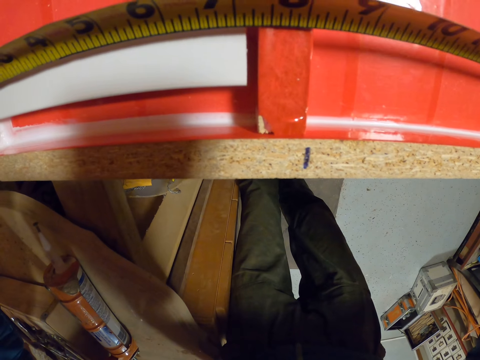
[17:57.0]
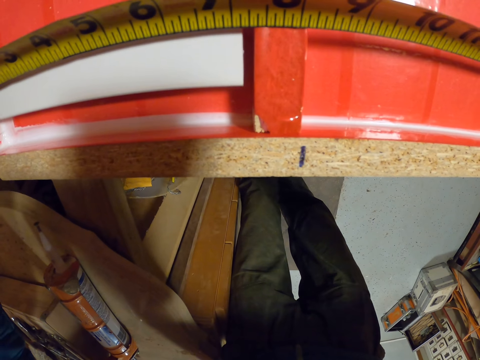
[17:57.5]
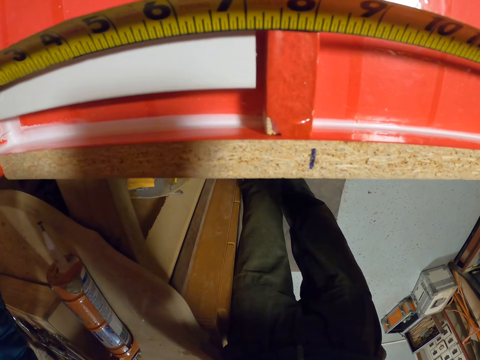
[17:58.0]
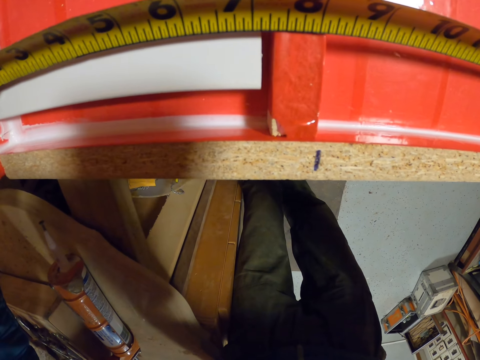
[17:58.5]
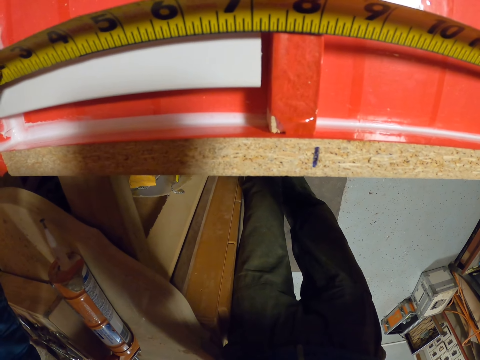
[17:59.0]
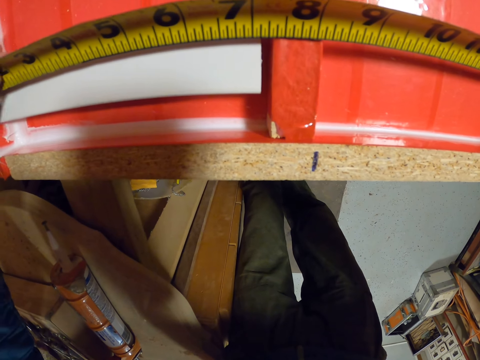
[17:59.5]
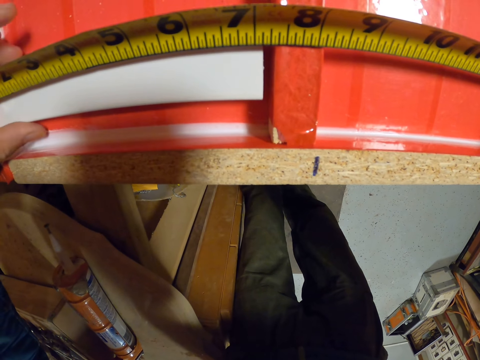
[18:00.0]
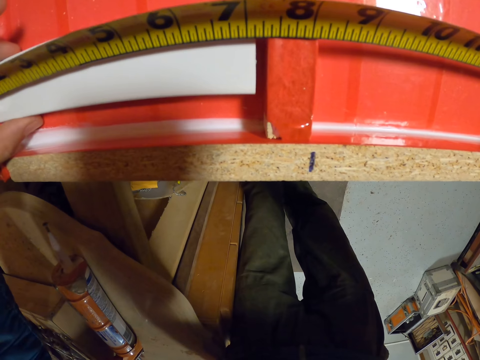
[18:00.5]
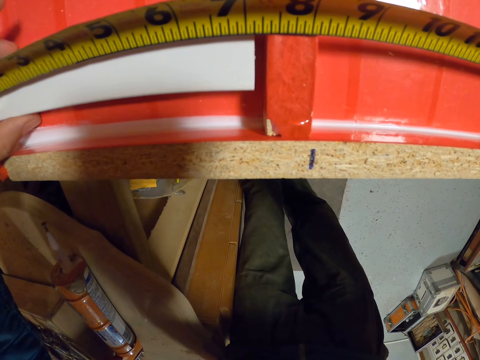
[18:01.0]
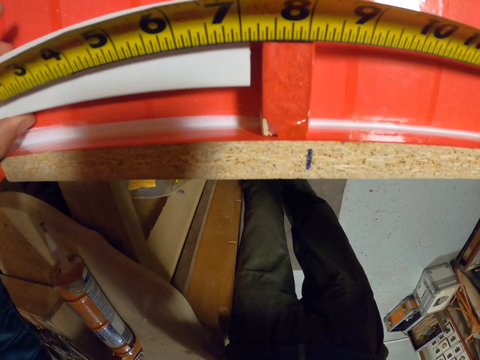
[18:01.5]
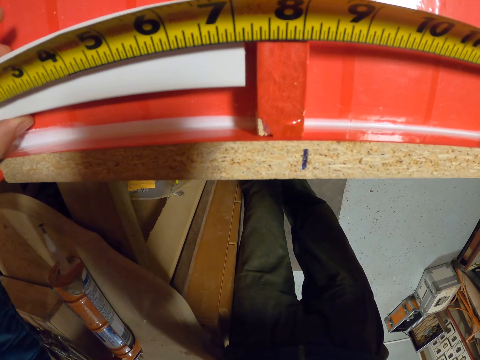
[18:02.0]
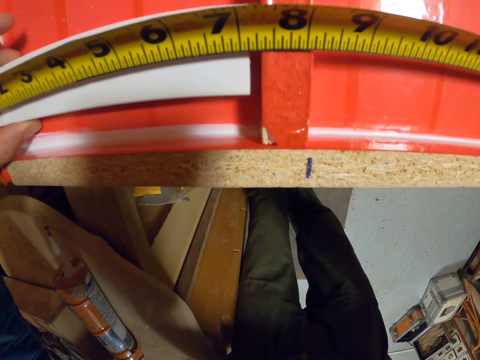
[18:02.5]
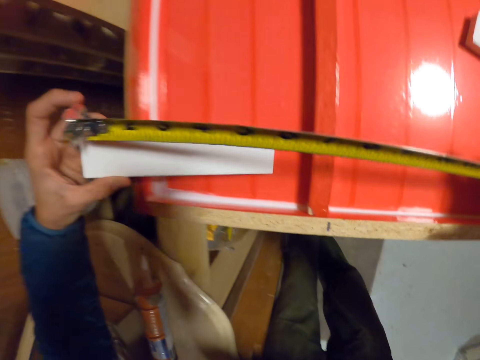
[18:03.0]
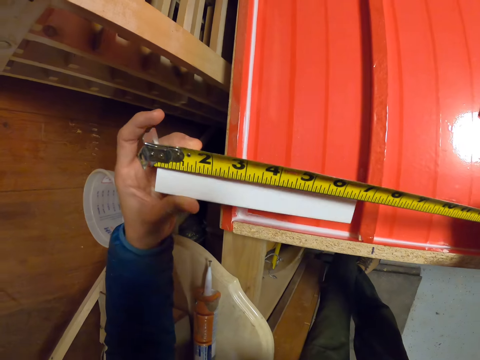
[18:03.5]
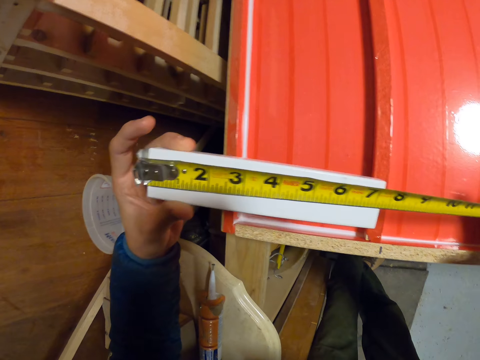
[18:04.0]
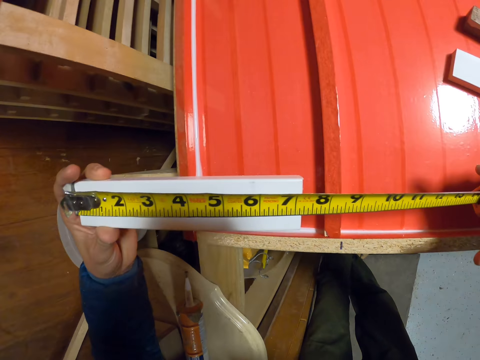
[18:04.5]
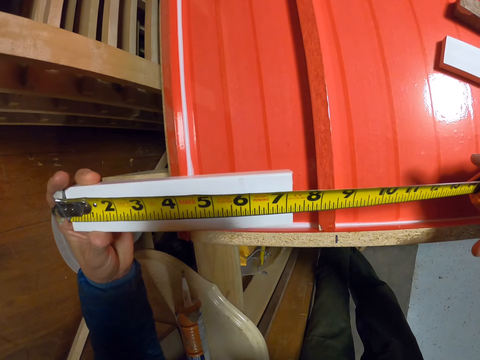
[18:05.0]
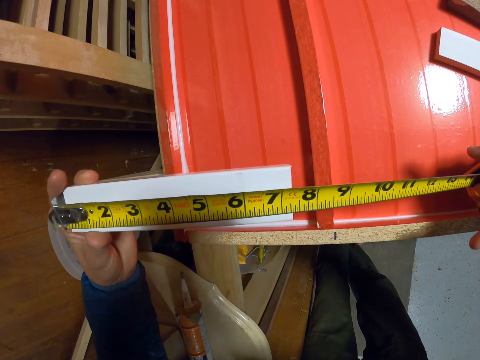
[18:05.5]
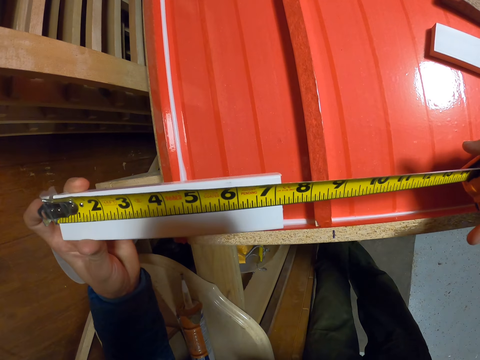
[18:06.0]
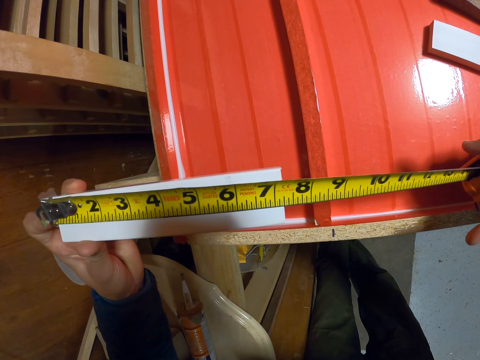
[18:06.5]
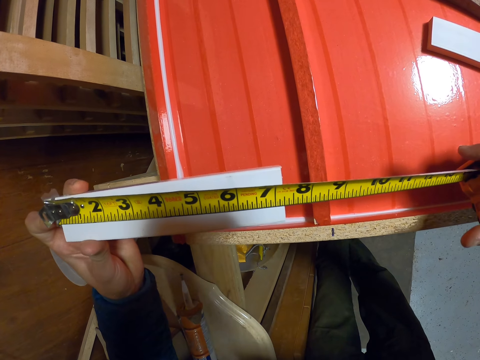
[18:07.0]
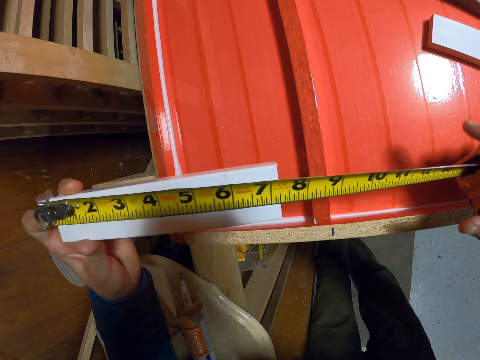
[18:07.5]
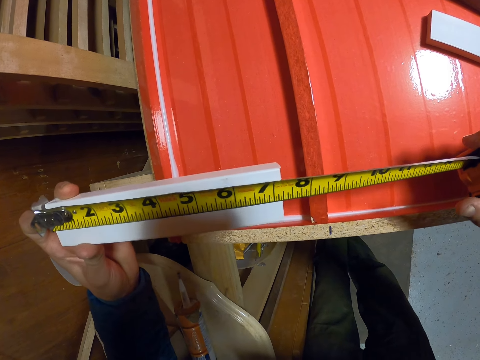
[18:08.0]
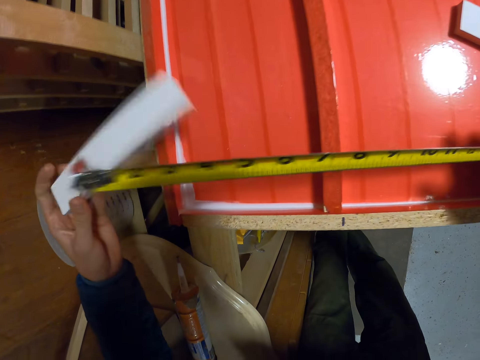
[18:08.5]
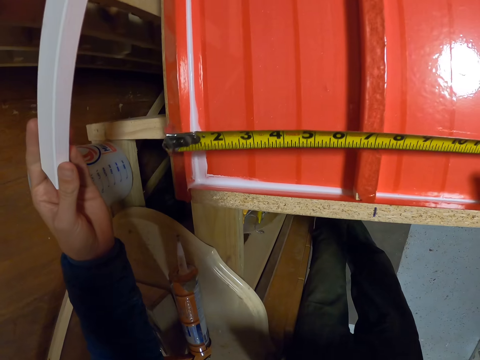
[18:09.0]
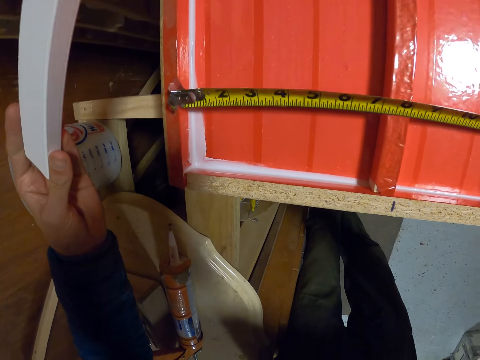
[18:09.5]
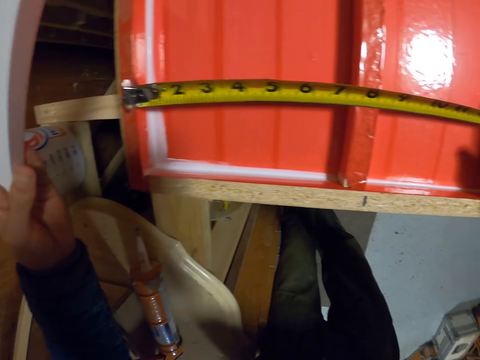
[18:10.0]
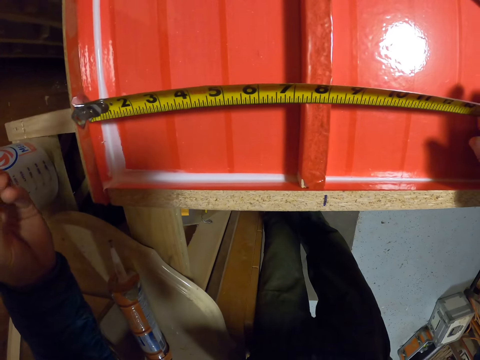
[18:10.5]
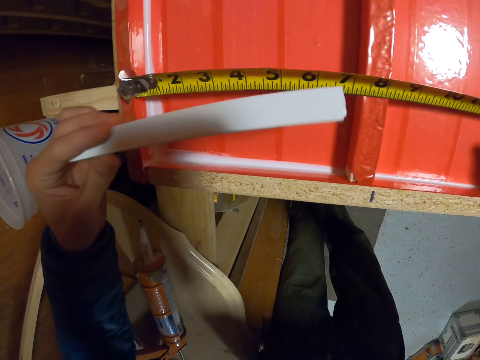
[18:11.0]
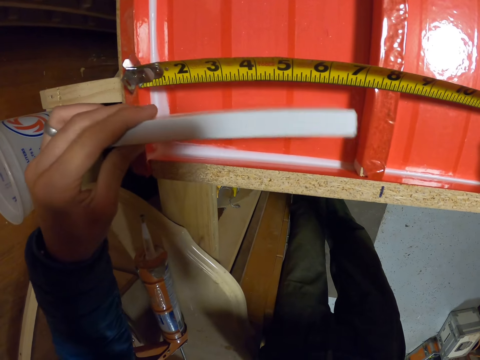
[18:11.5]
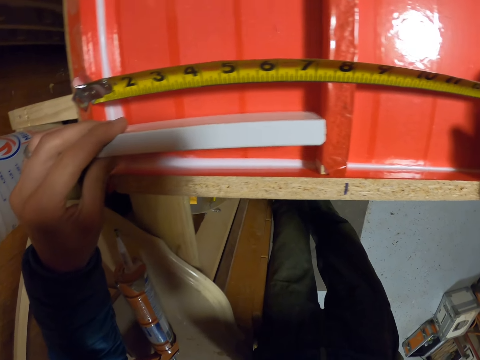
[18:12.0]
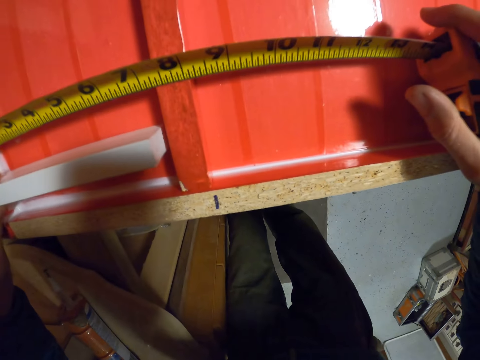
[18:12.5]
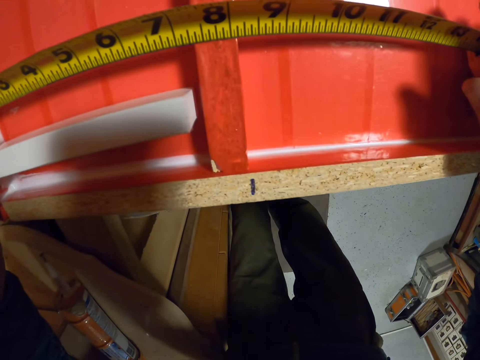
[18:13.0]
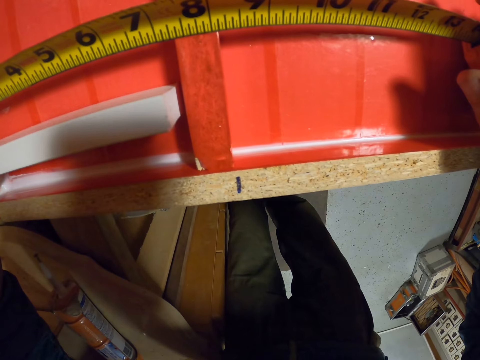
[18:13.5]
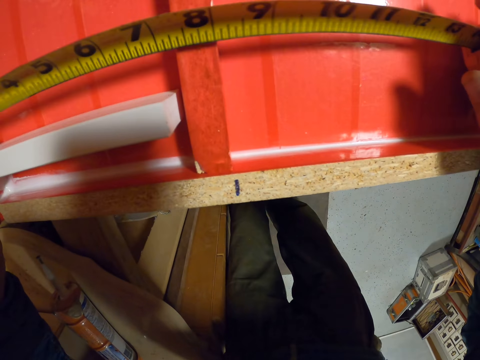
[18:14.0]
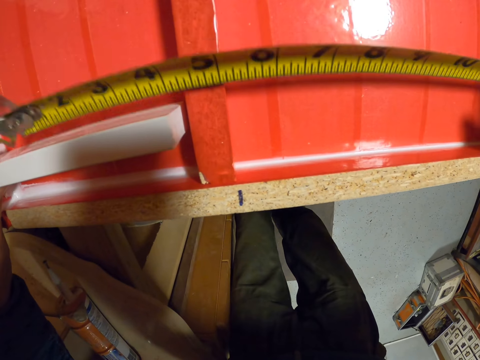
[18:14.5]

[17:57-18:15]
The camera wearer moves their hand. They move the wooden cardboard. They pick the piece of wood from the board with the left hand and take measurement of the piece of wood with the tape. They move the wooden cardboard. They take measurement on the board with the tape. They place the piece of wood on the board.

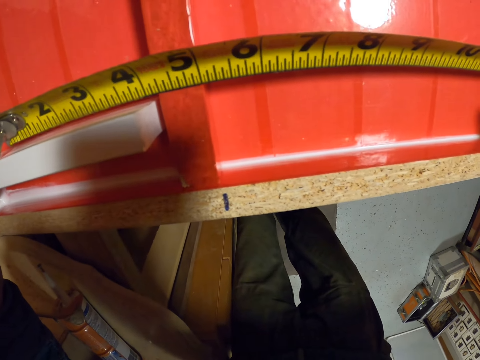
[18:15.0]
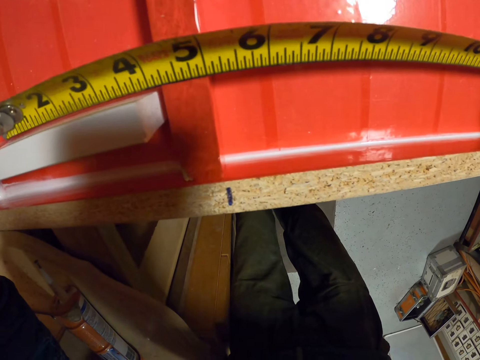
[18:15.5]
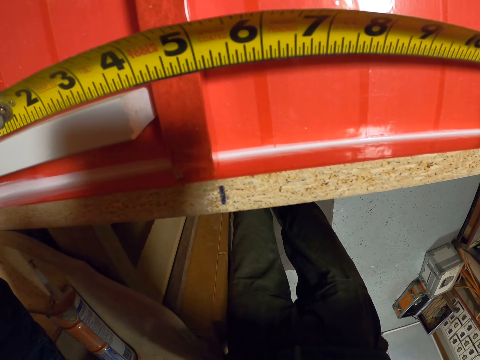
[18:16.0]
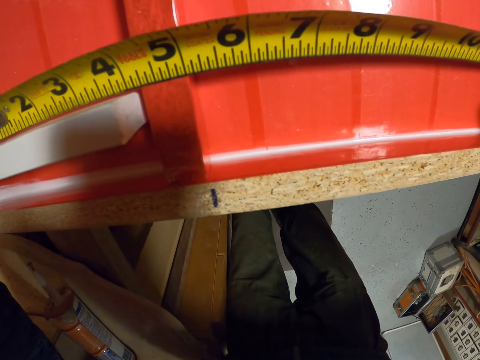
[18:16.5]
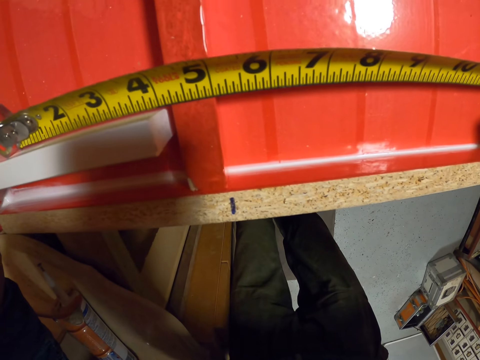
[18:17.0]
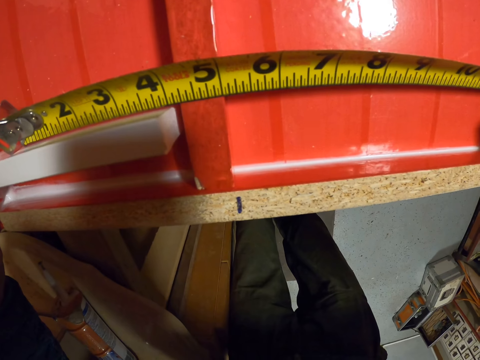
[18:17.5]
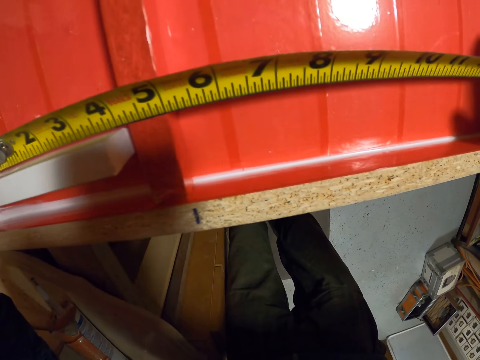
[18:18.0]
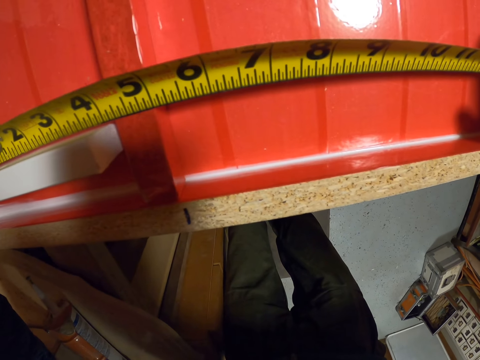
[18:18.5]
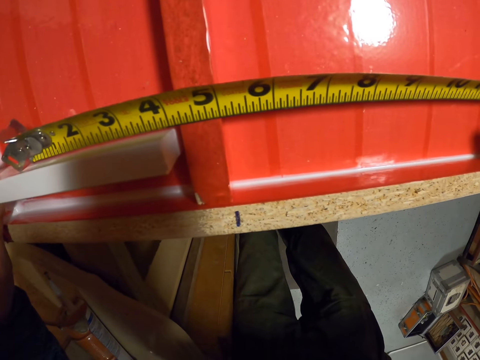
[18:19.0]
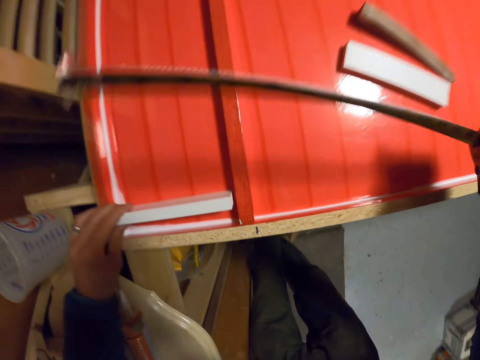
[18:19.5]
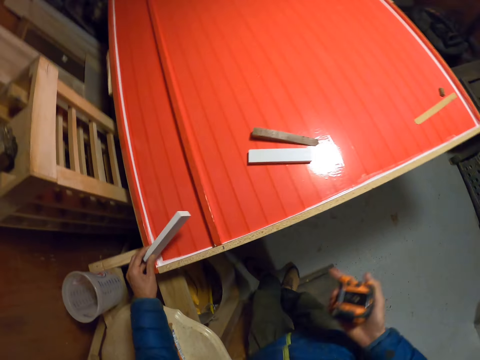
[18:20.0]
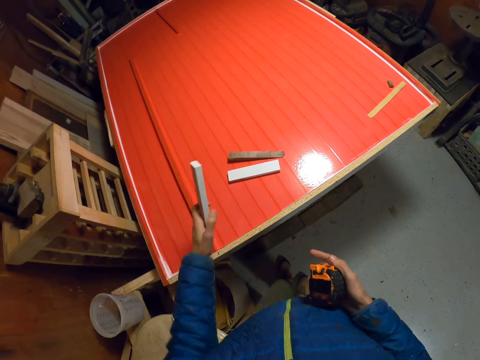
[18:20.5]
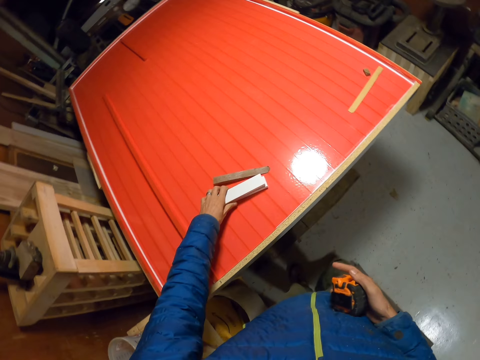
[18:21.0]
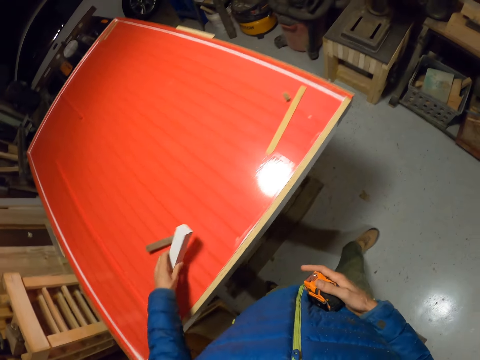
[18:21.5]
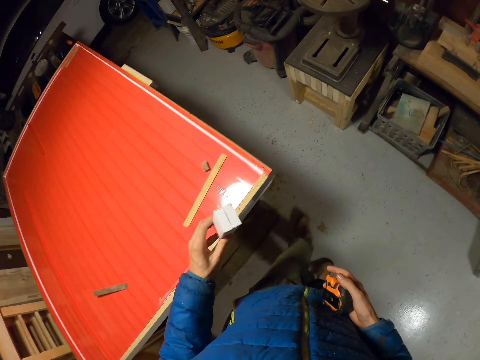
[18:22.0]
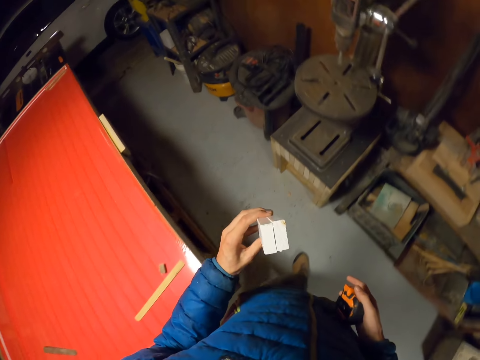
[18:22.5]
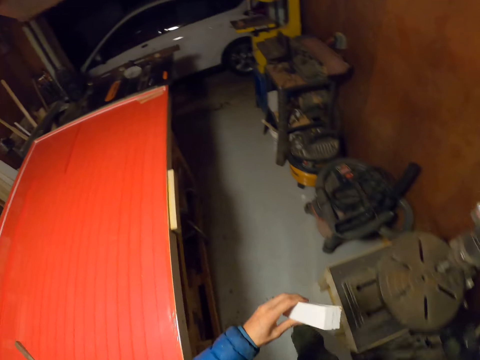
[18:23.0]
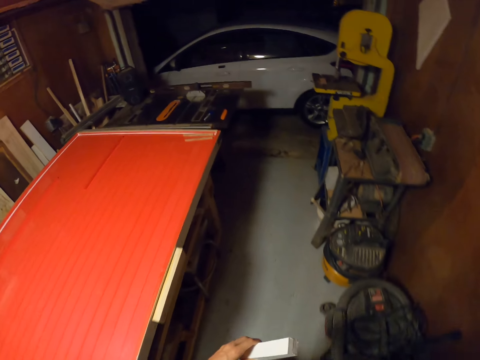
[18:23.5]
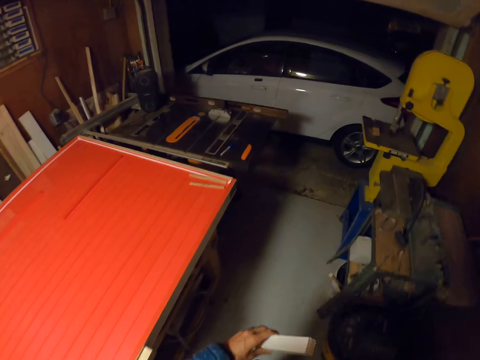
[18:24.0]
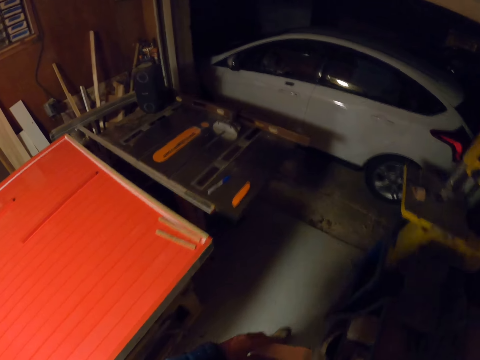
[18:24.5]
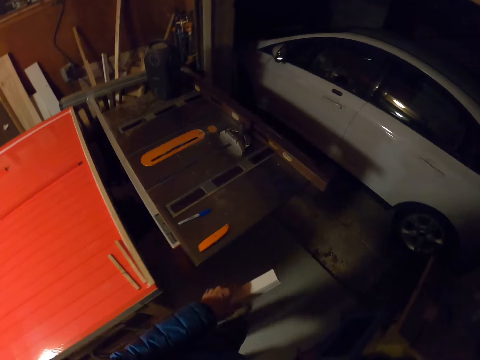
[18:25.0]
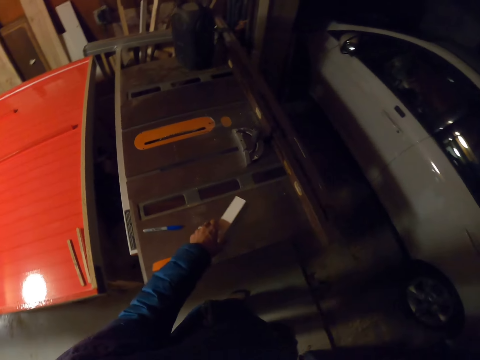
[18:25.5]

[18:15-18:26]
The camera wearer retracts the tape. They stop taking measurements. They drop the piece of wood on a pile on the board. They pick up the pieces of wood from the board. They walk to the other side of the table.
